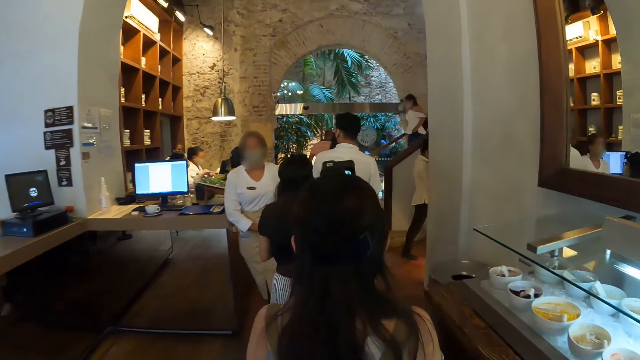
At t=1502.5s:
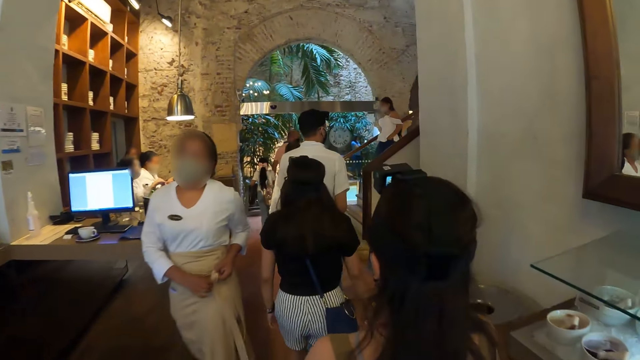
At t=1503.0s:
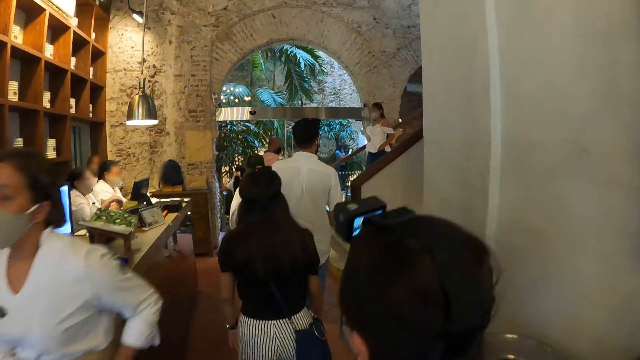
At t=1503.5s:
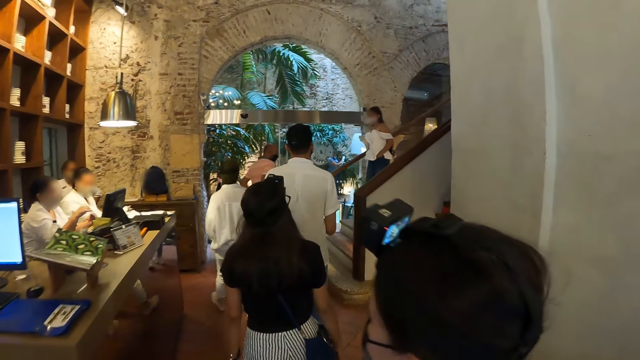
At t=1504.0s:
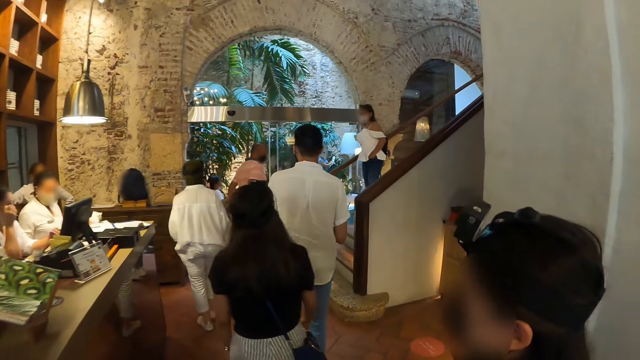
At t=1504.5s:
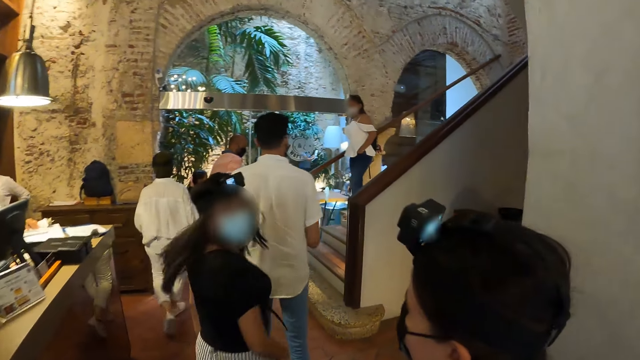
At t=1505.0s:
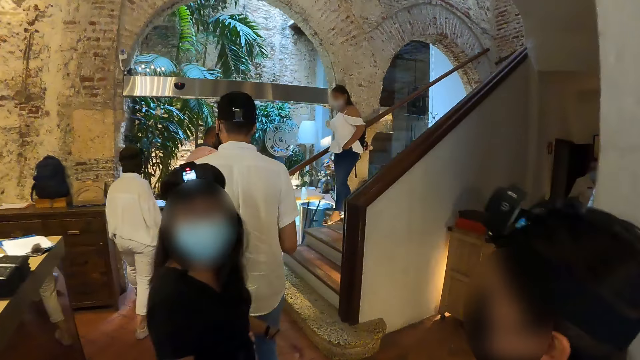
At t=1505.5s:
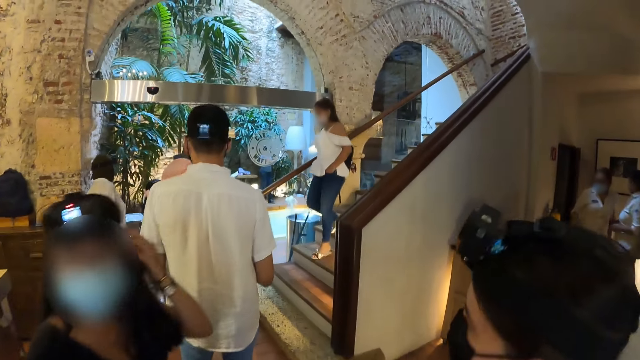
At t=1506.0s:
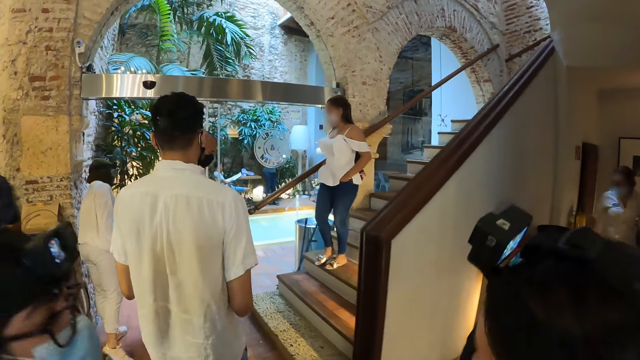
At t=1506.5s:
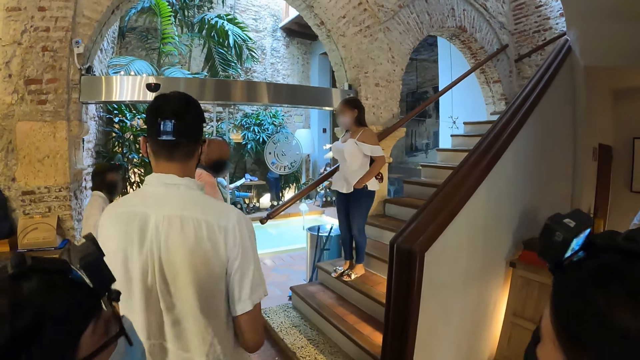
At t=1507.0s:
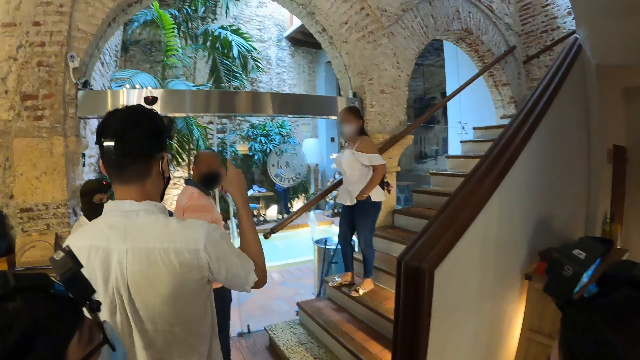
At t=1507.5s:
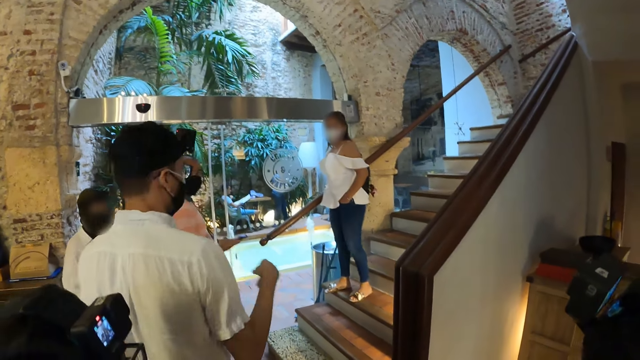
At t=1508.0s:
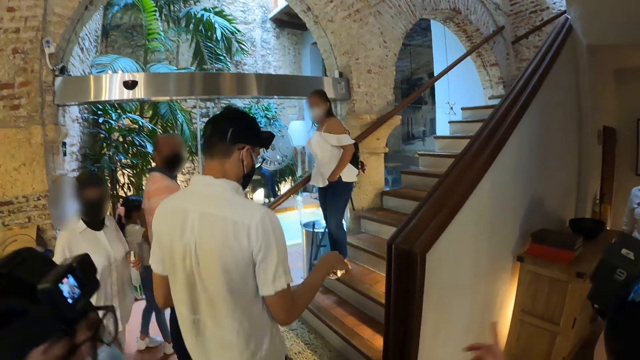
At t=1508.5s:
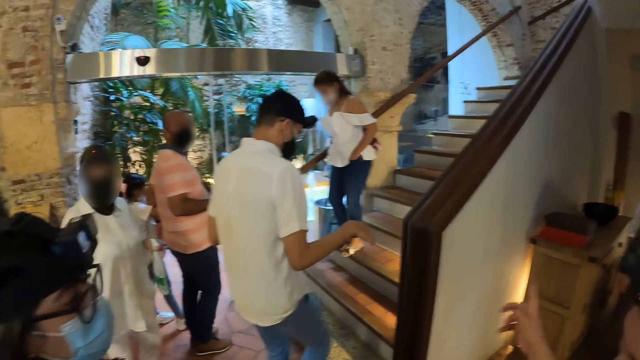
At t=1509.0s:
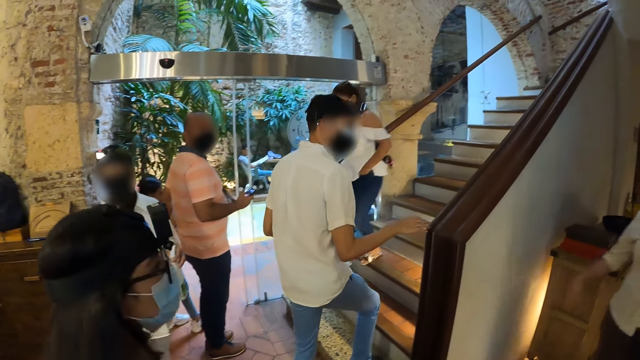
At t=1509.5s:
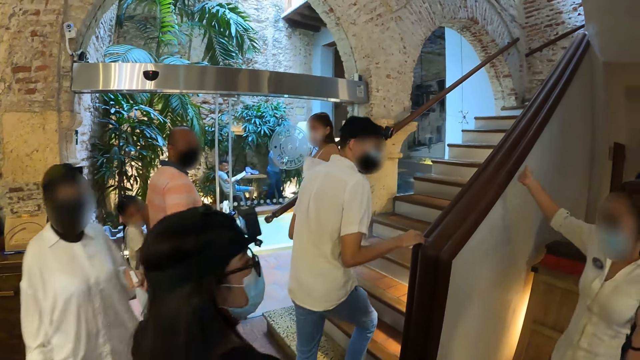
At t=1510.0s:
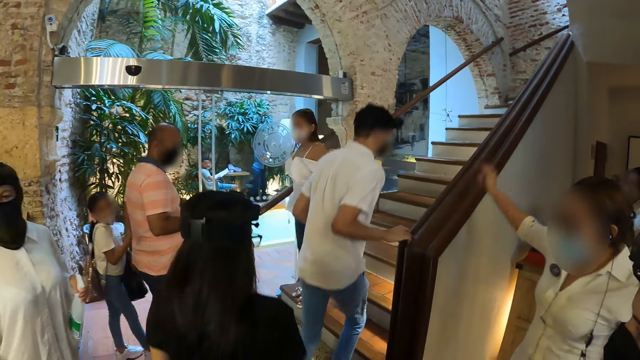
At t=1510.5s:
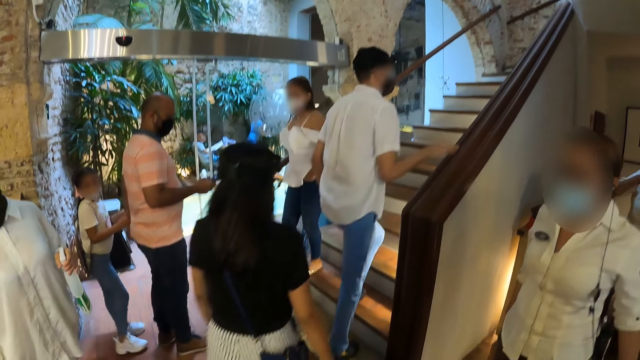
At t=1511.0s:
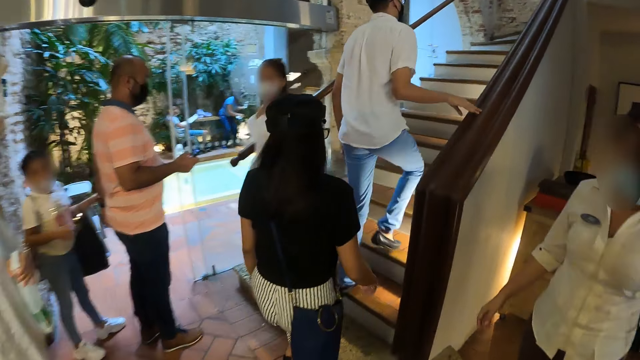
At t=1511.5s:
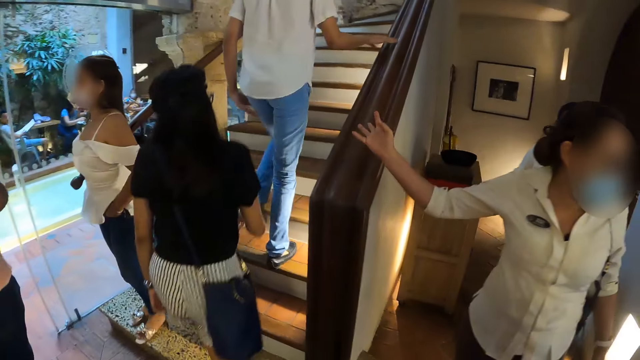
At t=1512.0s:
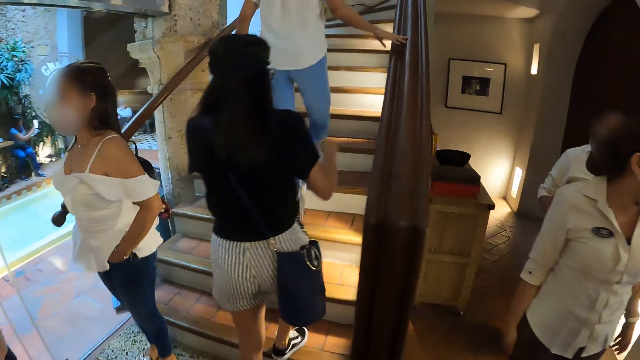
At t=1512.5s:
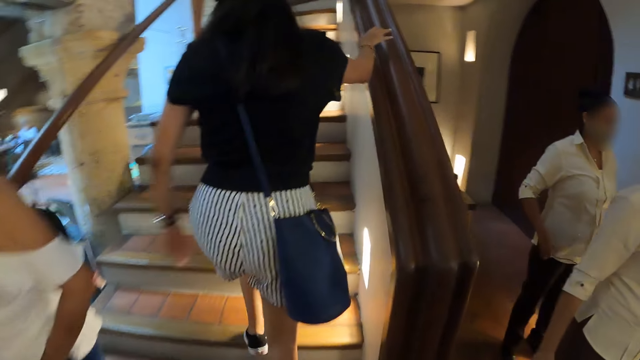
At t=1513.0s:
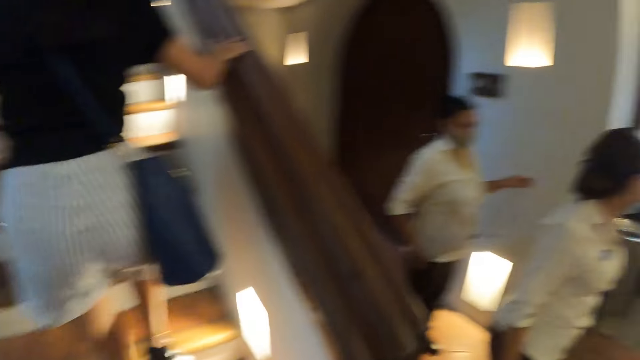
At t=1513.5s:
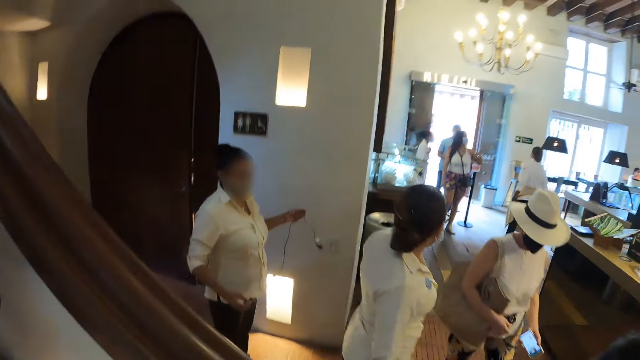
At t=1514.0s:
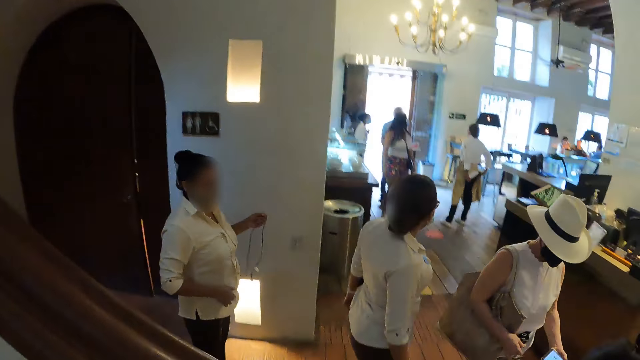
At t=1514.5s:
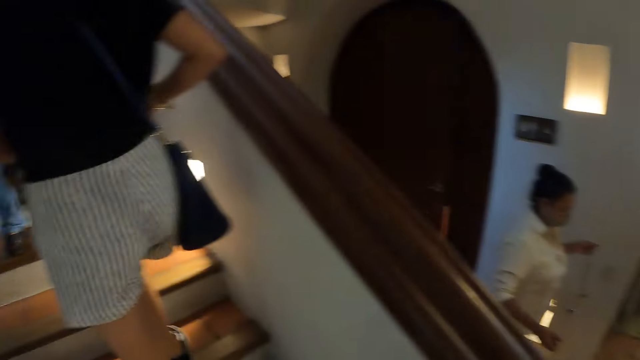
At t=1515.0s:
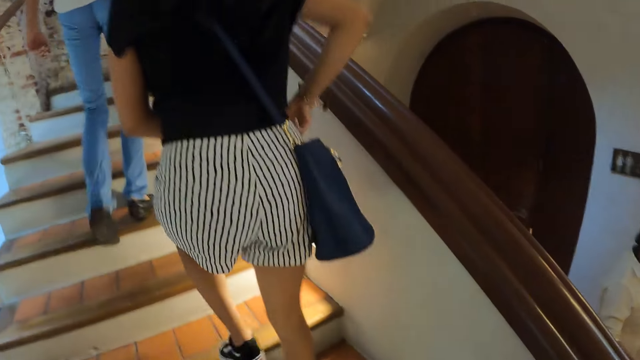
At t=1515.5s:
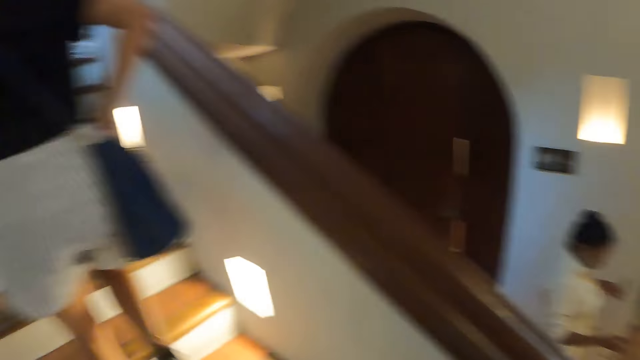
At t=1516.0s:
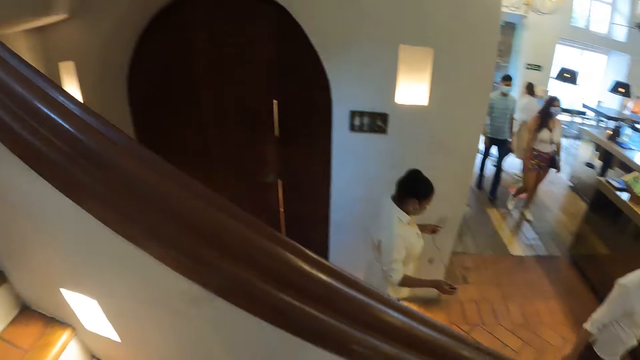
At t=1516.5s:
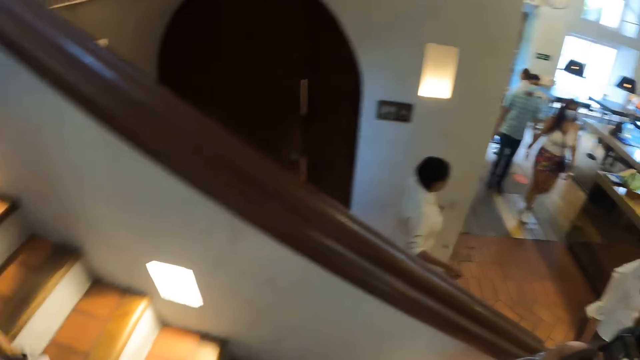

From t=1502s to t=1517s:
A woman touches her head with her left hand. The camera wearer interacts with a lady. A man talks to another woman. The man places his right hand on a hand rail. A third woman instructs the camera wearer and the man, a fourth woman, the second woman, and the first woman. The man climbs a flight of stairs. The first woman climbs the flight of stairs and places her right hand on the hand rail. The camera wearer climbs the flight of stairs. The first woman dips her right hand in a hand bag on her shoulder.

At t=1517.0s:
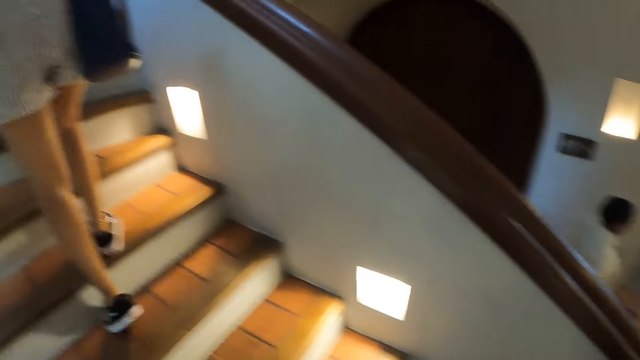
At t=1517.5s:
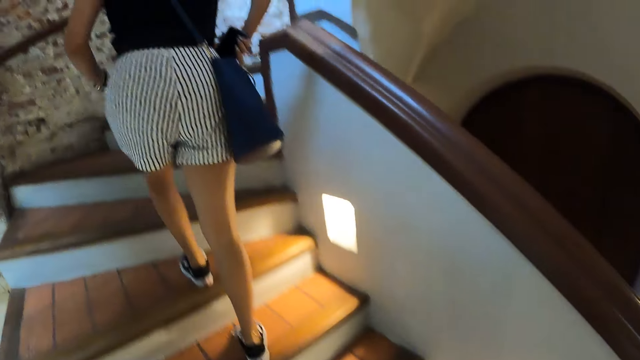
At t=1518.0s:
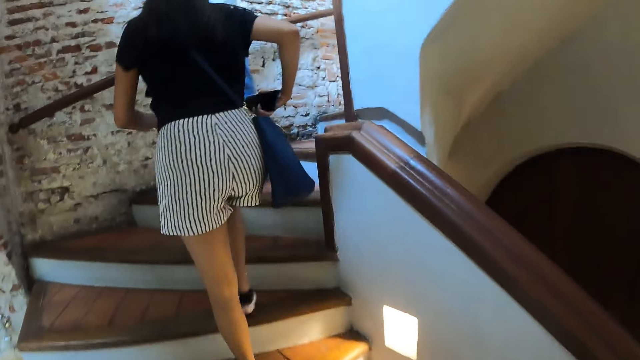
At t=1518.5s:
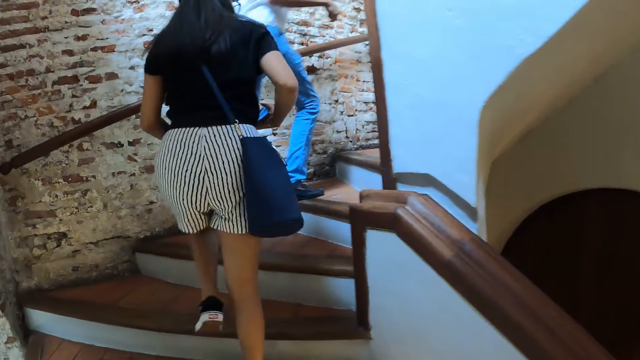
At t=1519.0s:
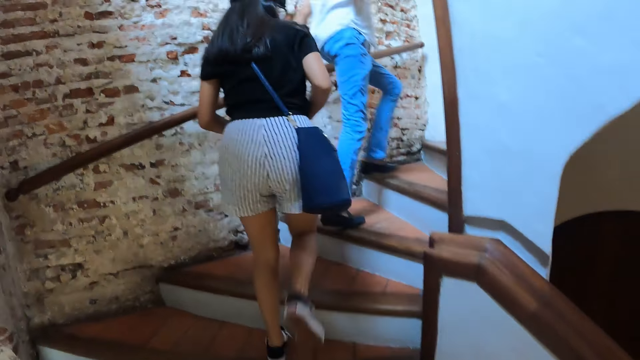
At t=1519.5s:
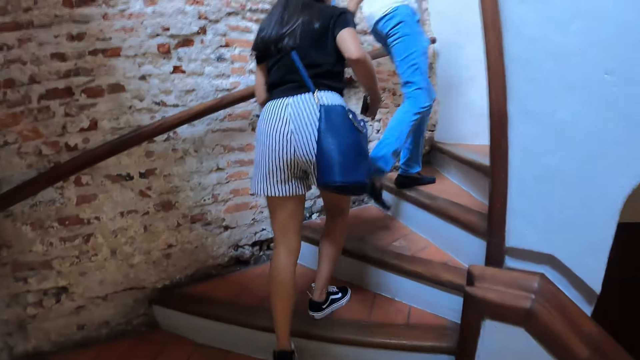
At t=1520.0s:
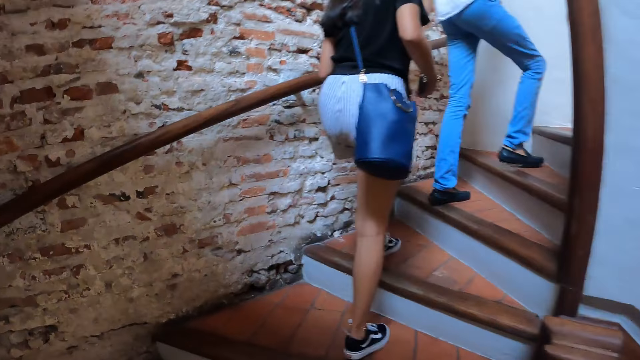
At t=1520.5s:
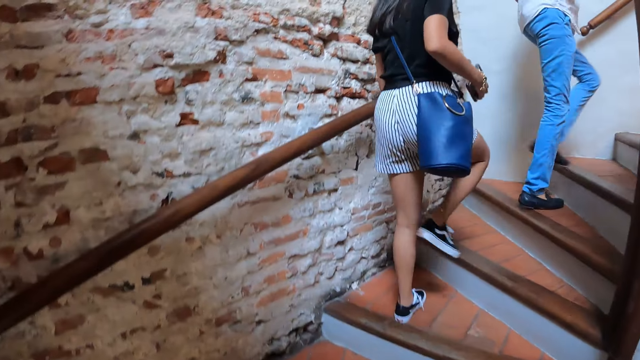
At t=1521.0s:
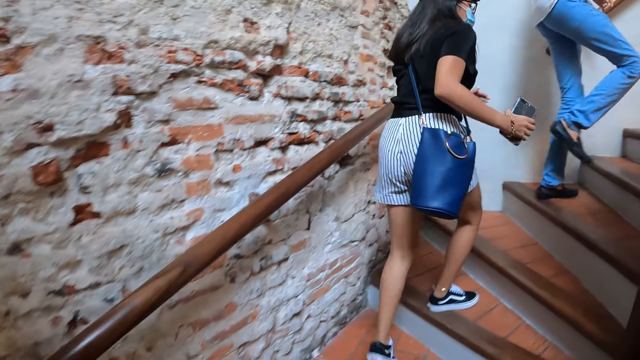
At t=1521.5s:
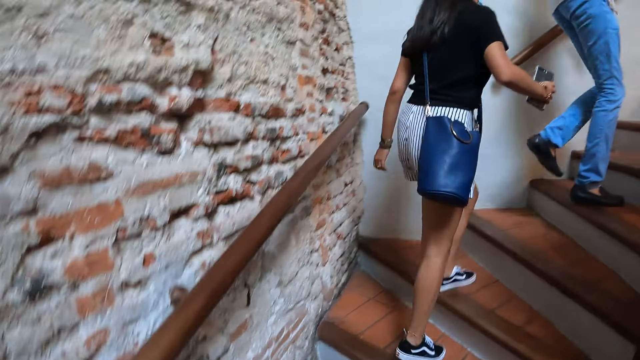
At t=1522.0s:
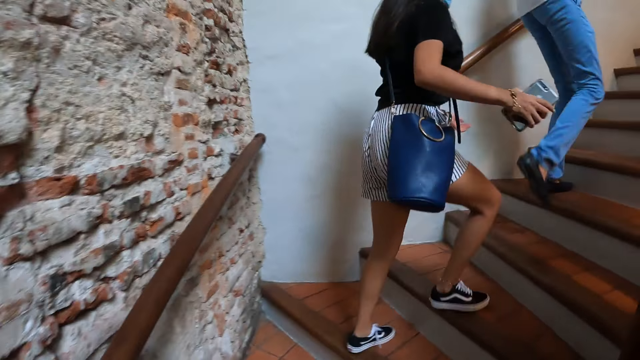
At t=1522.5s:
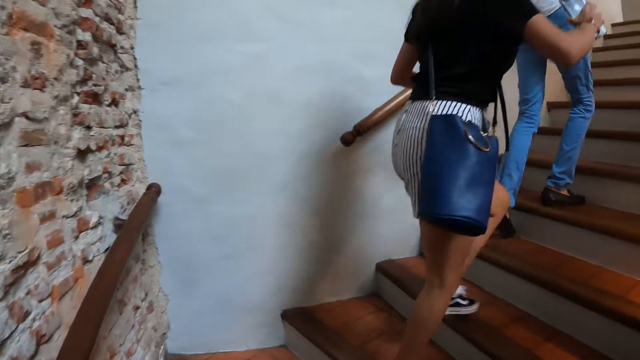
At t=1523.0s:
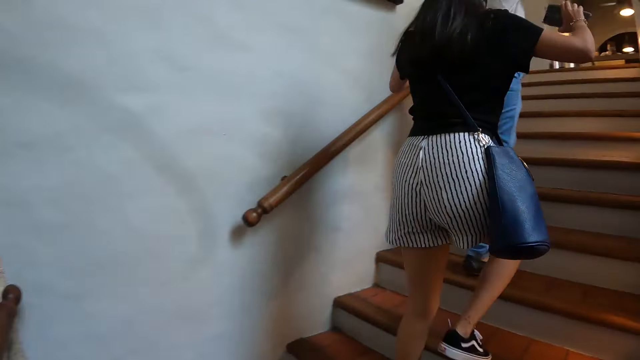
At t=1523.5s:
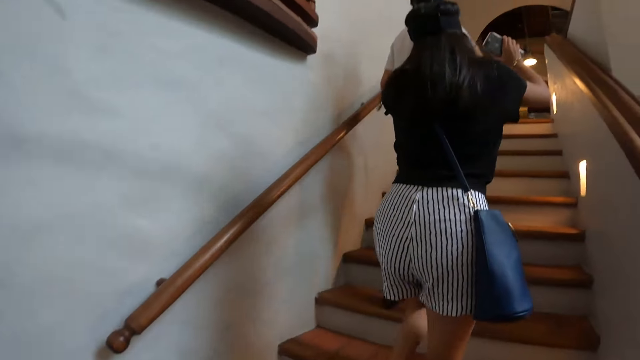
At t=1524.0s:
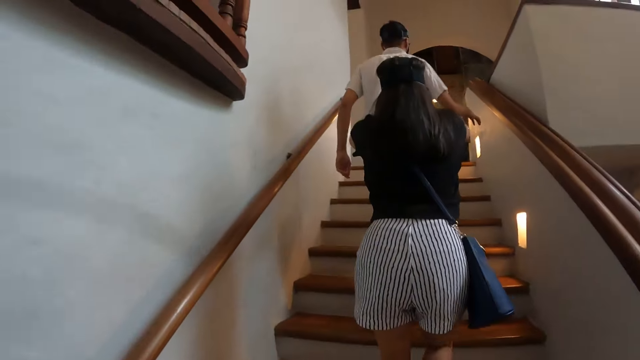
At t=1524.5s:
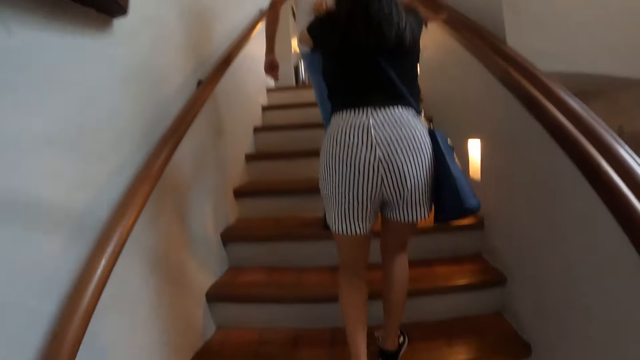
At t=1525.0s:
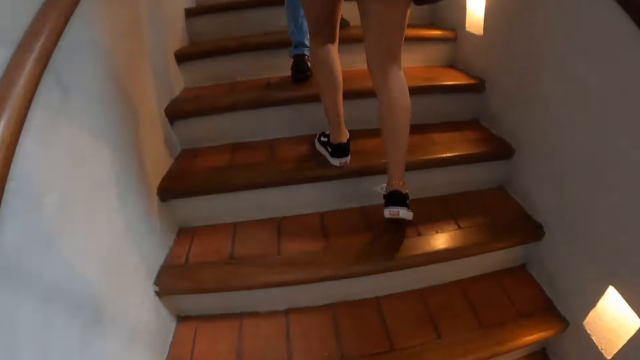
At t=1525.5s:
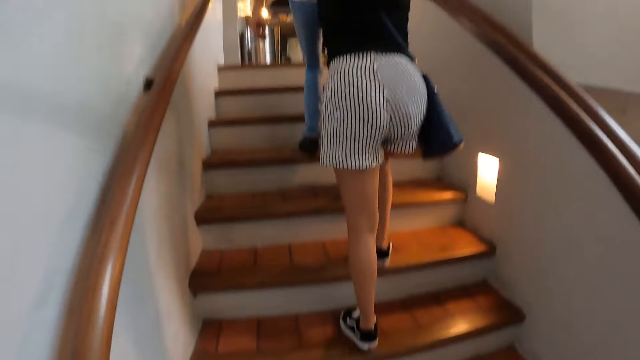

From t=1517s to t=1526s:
A woman picks up a phone from the hand bag on her shoulder with her right hand. A man places his right hand on the hand rail.
